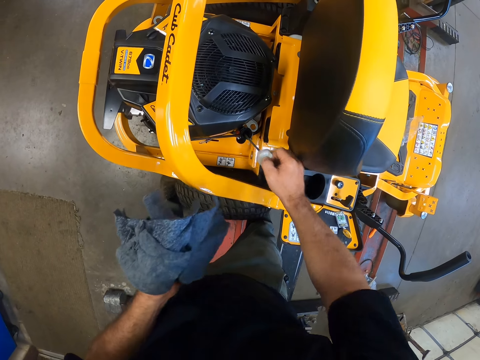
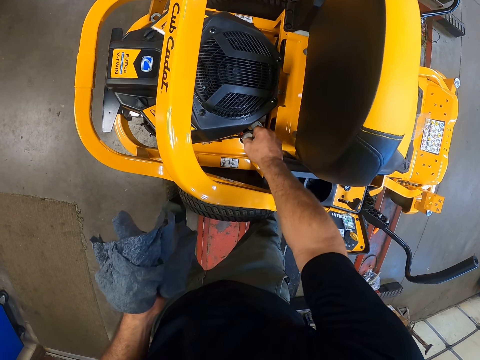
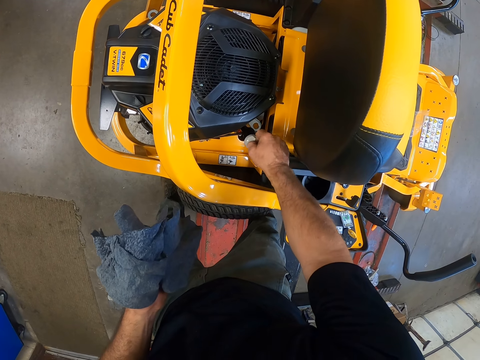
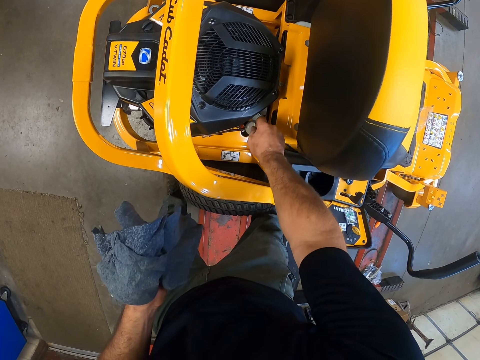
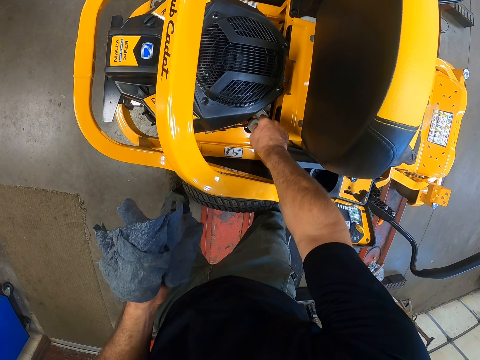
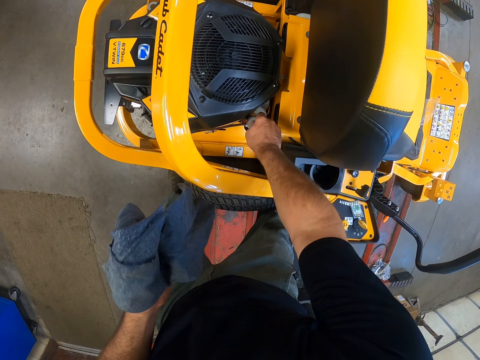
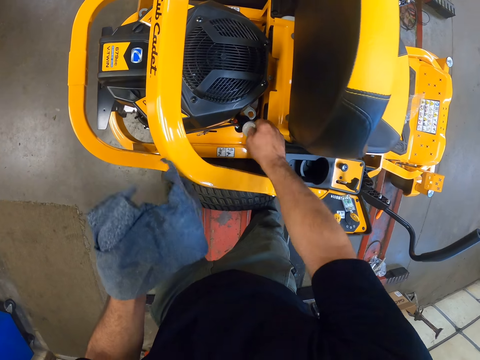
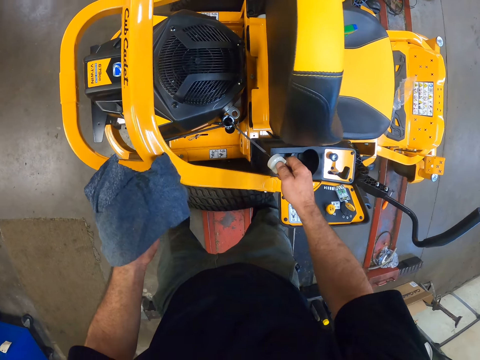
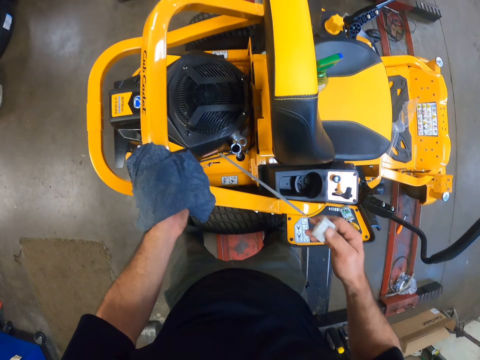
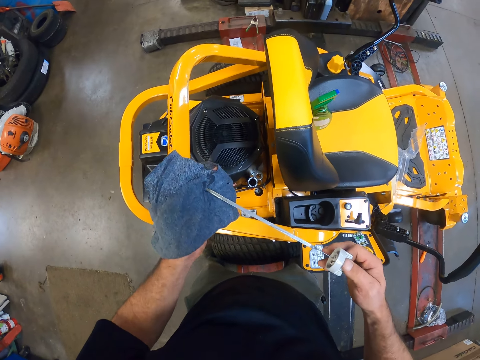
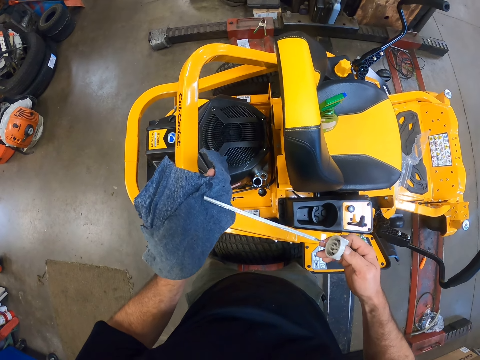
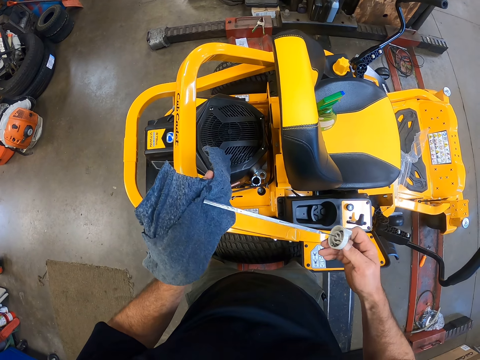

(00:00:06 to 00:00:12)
The camera wearer puts back the dipstick tube into the oil. He wipes the tip of the dipstick tube with the hand towel in his left hand.

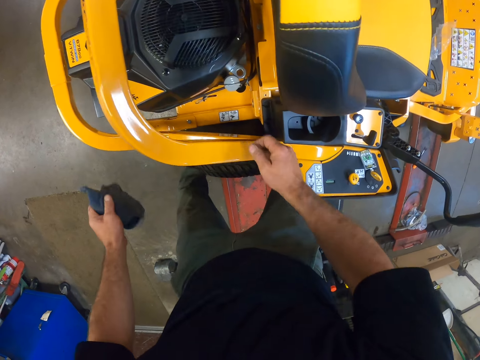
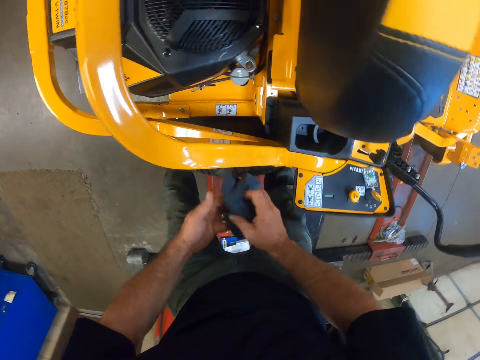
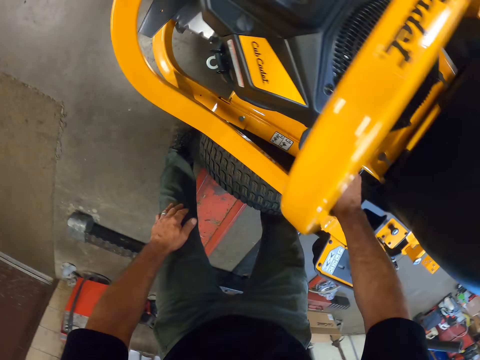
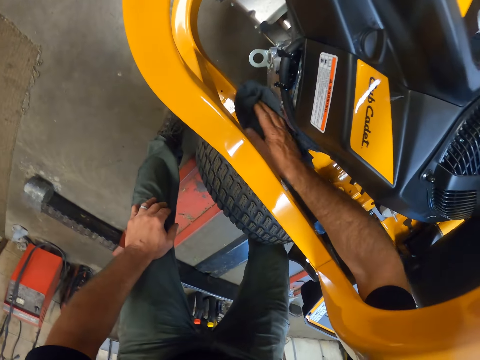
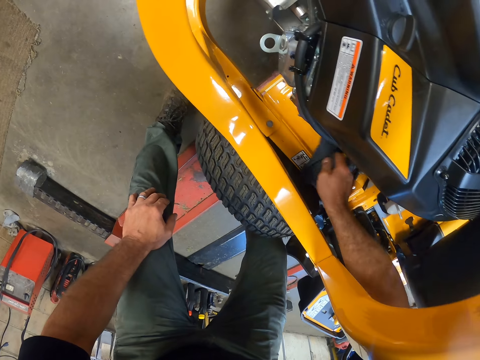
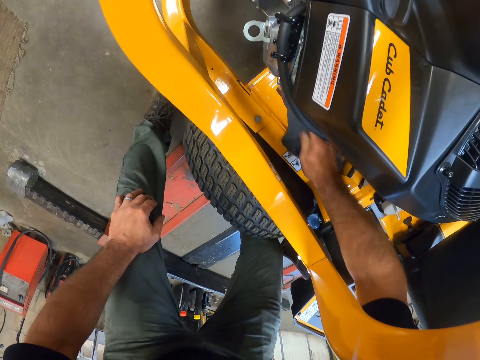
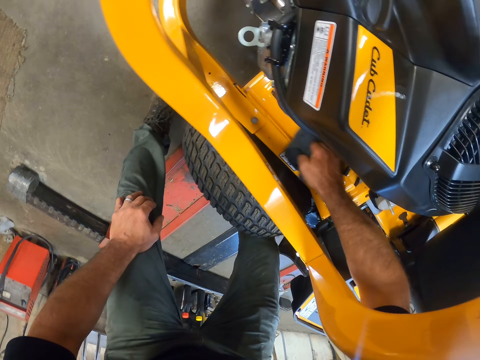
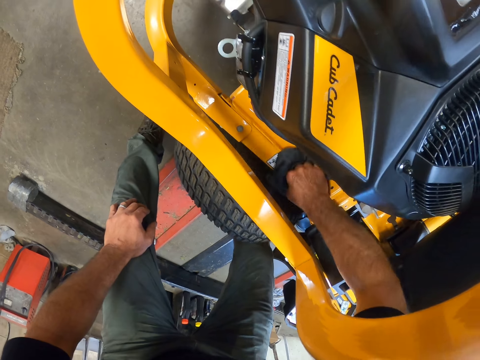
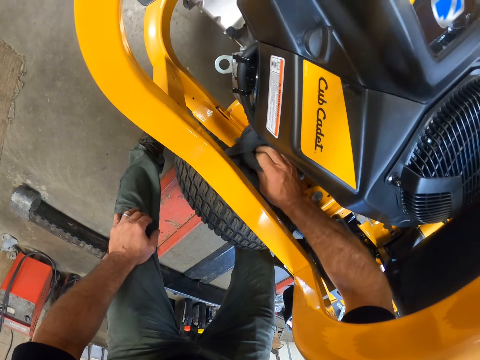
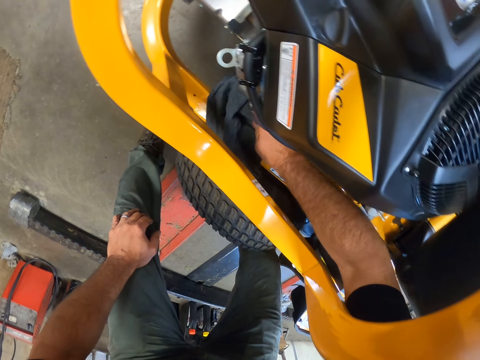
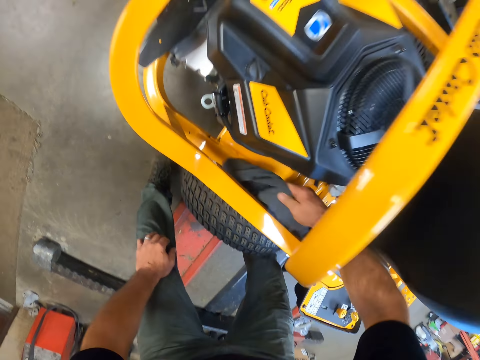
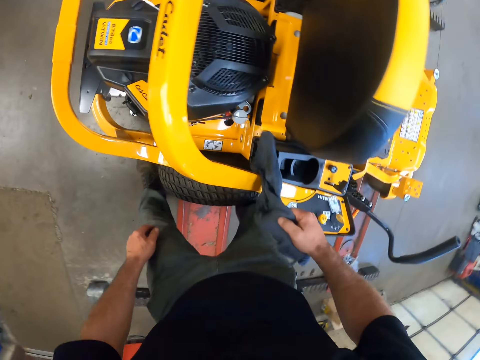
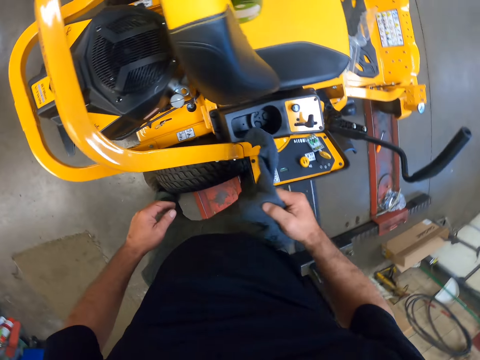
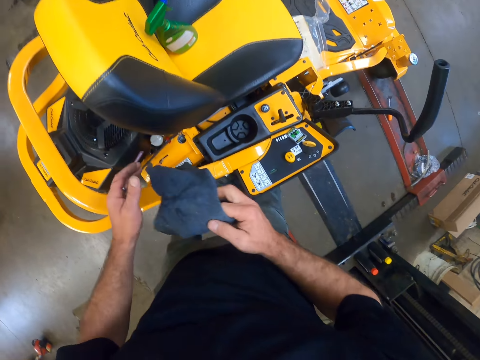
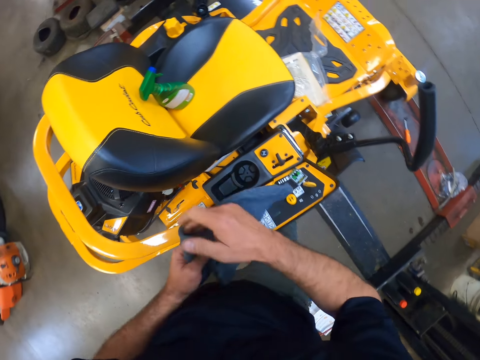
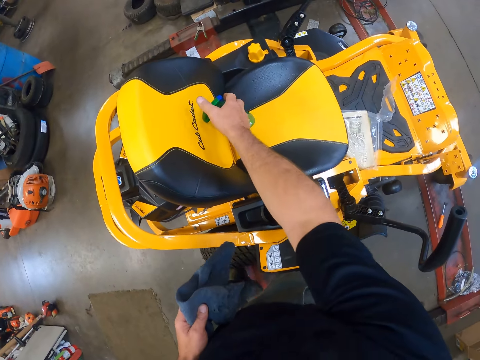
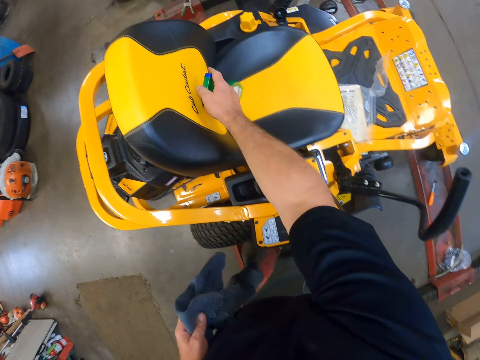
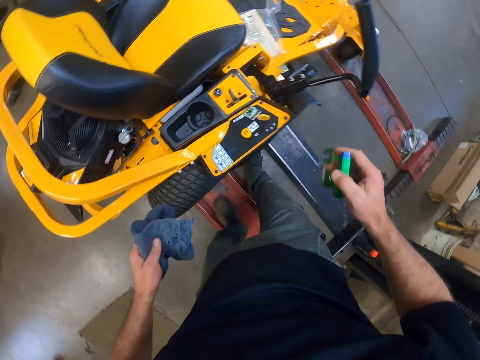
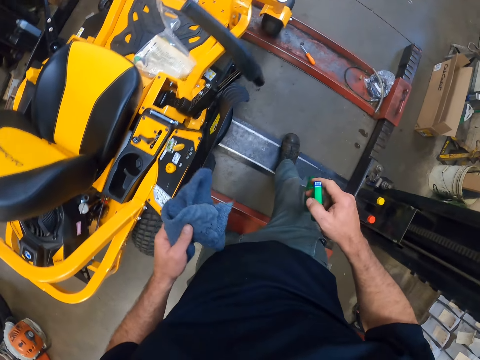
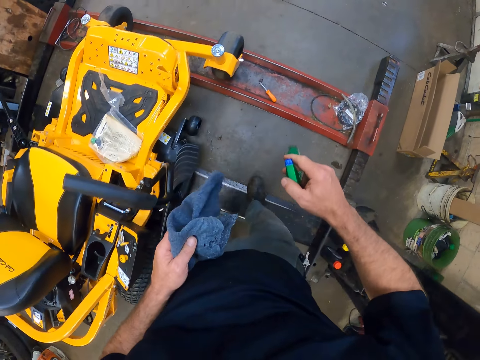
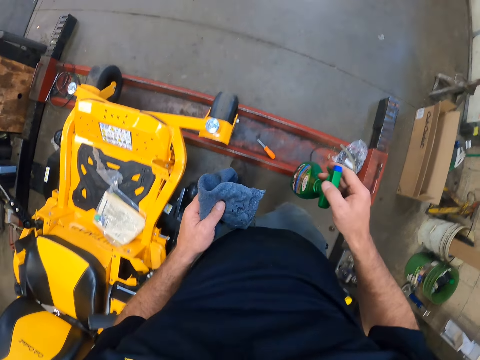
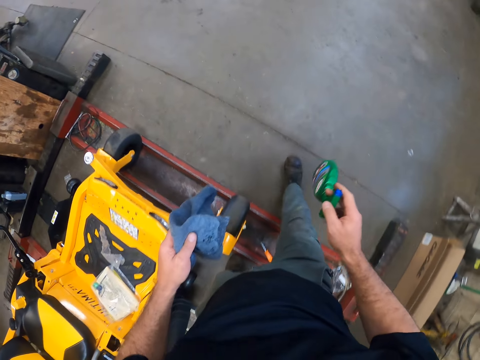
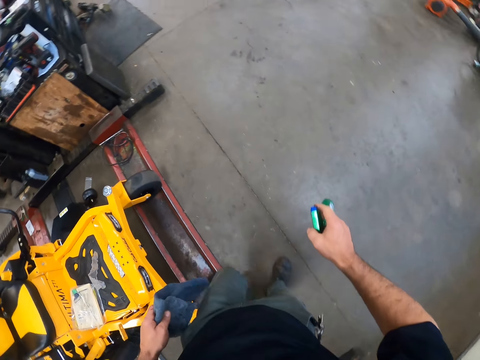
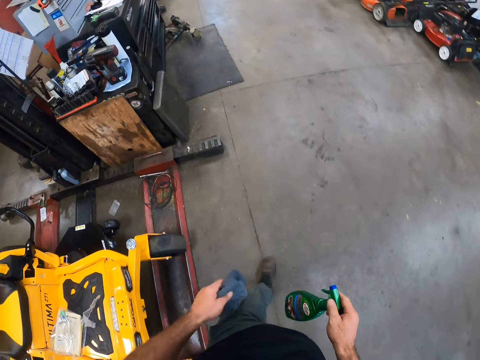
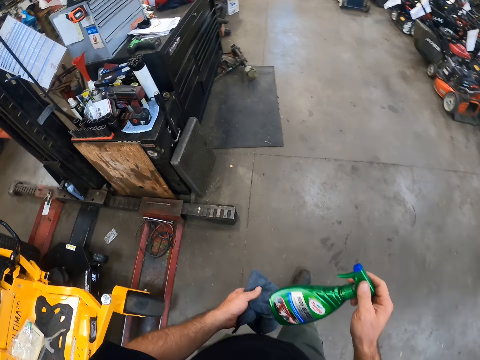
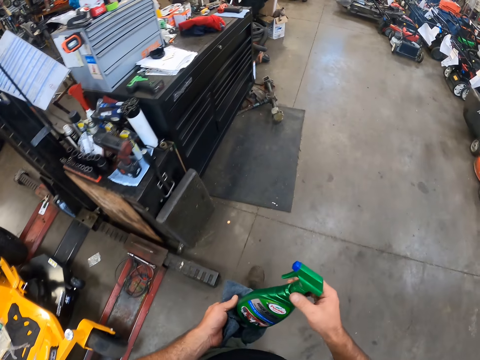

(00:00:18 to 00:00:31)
The camera wearer passes the hand towel from left to right hand. He rests his left hand on his left knee. He wipes the inner part of the lawn mower with the hand towel in his right hand. He grabs a liquid soap on the seat of the lawn mower with his right hand. He walks around the garage to a nearby table.

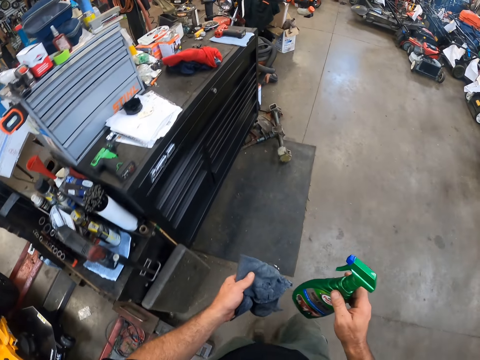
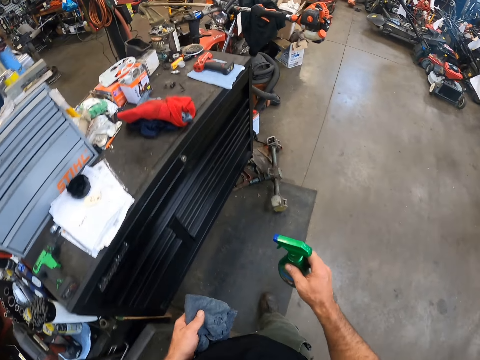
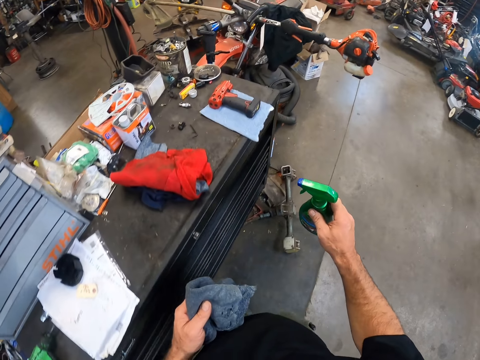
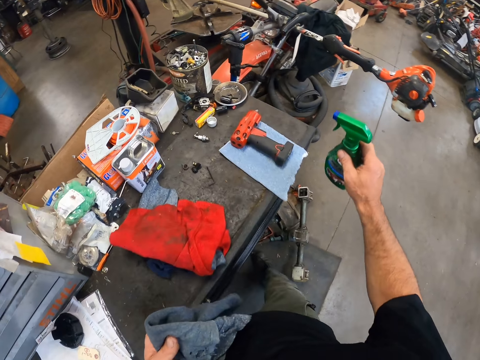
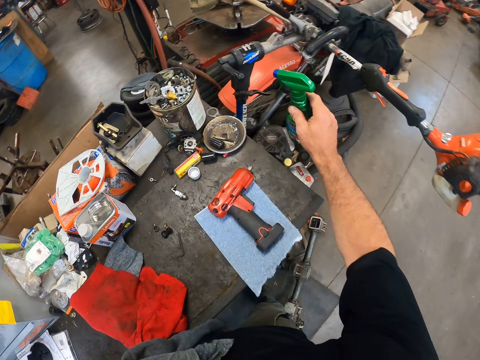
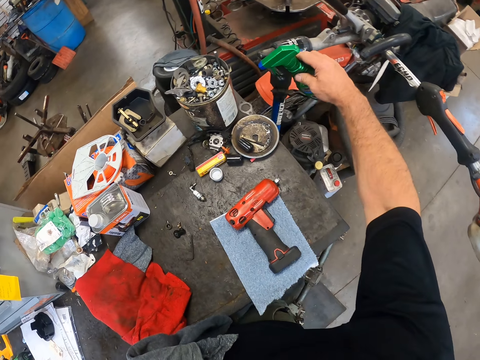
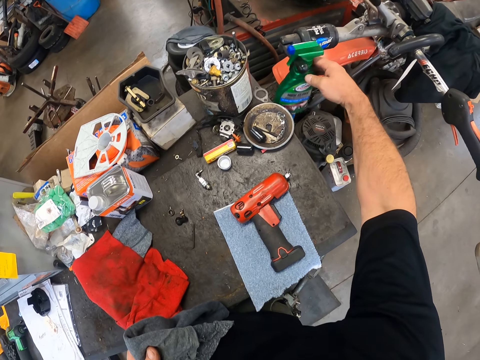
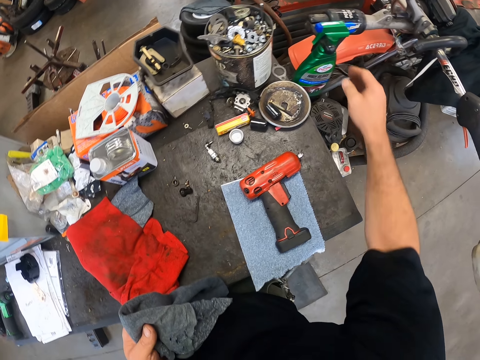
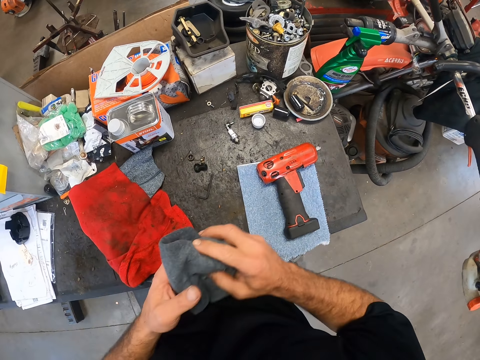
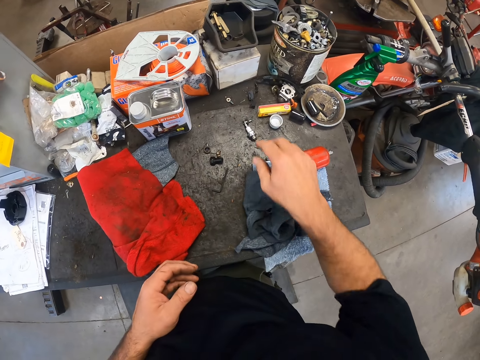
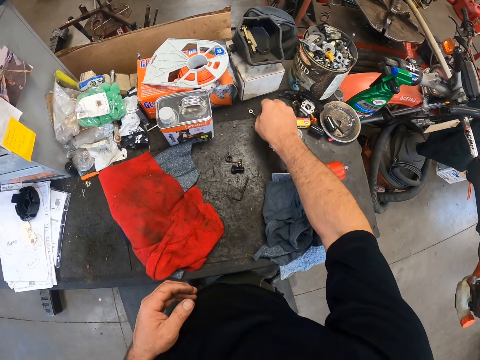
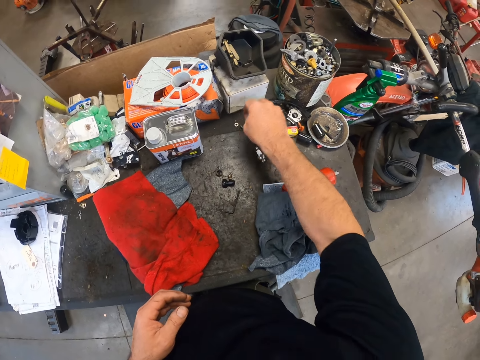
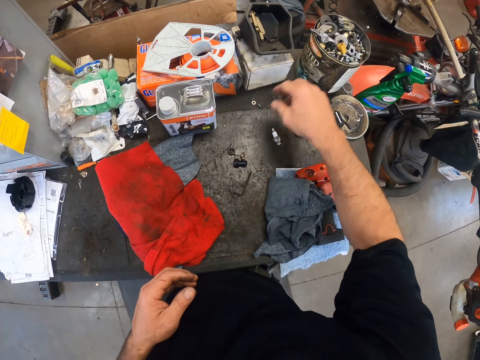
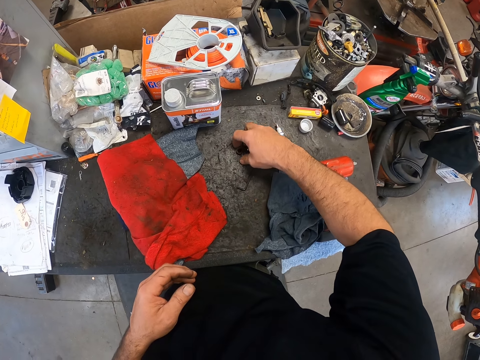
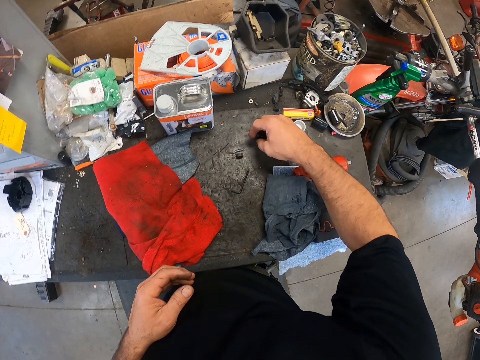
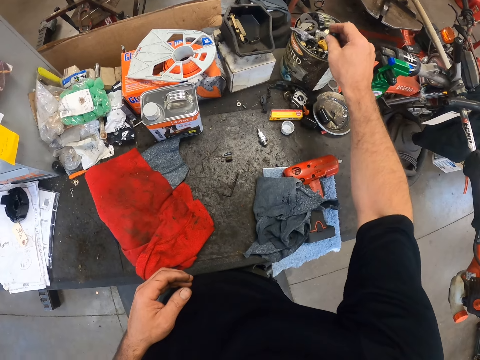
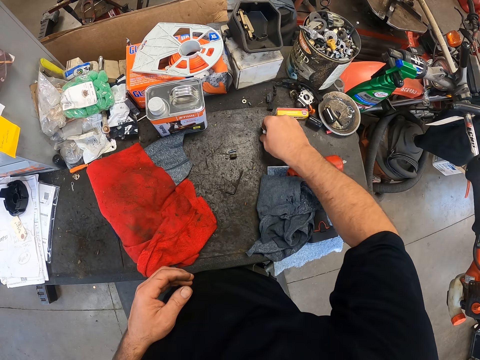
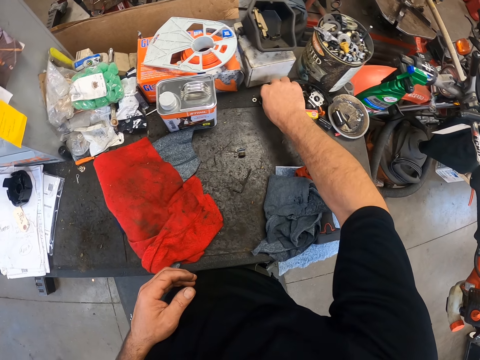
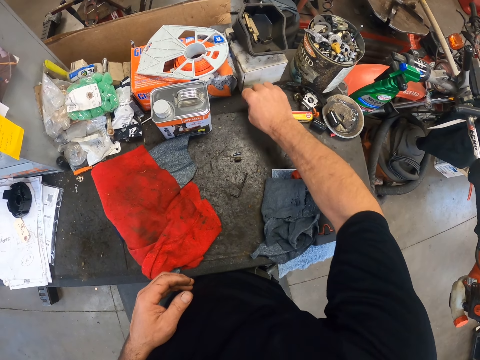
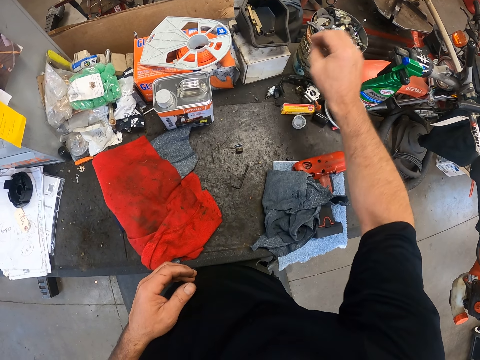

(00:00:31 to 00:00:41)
The camera wearer hangs the liquid soap on a bicycle seat with his right hand. He passes the hand towel from left to right hand. He drops the hand towel in his right hand on the table. He moves a small nut on the table with his right hand. He picks up an item on the table with his right hand. He drops the item in his right hand into a container of tools.
